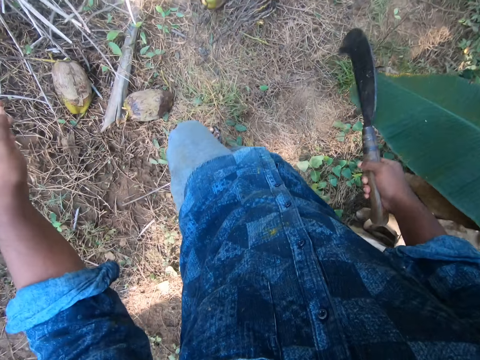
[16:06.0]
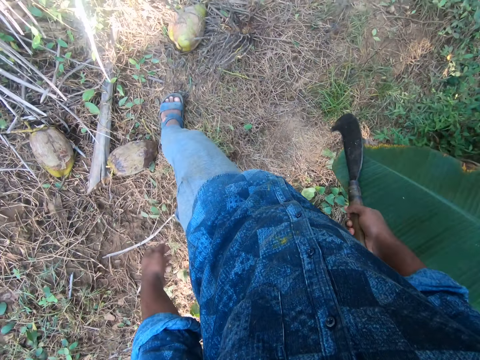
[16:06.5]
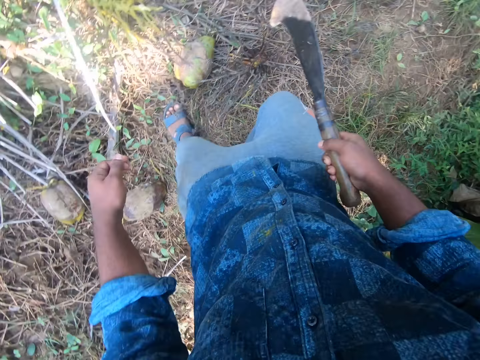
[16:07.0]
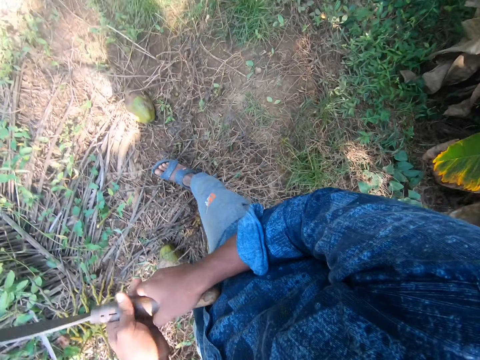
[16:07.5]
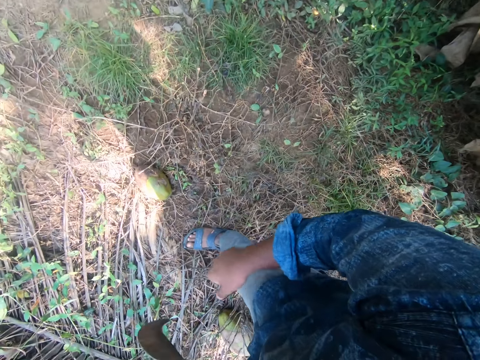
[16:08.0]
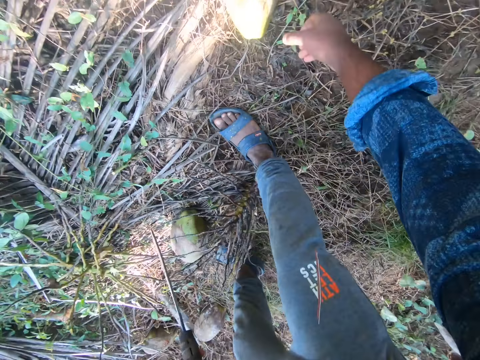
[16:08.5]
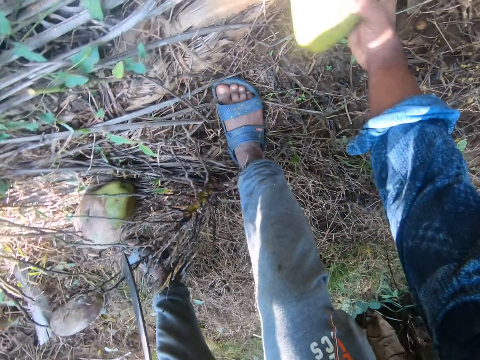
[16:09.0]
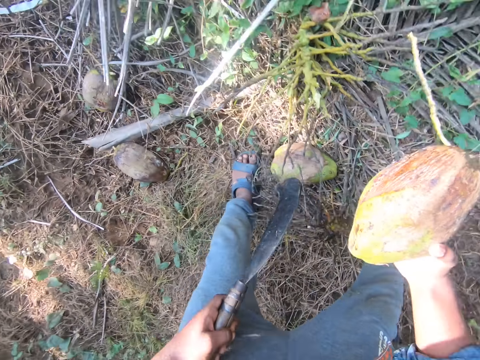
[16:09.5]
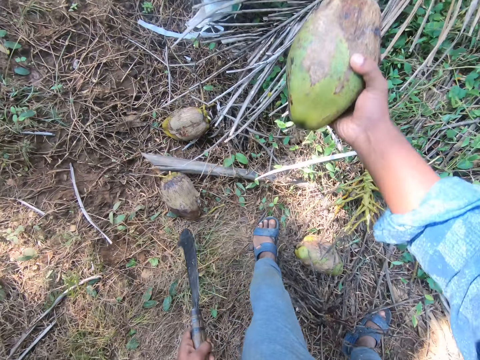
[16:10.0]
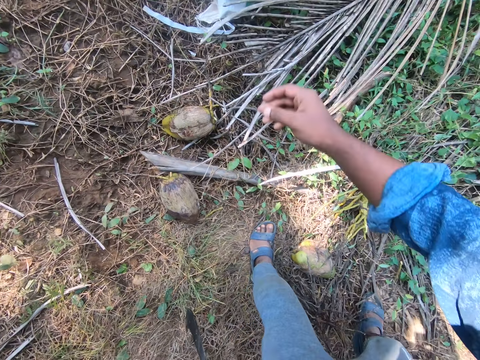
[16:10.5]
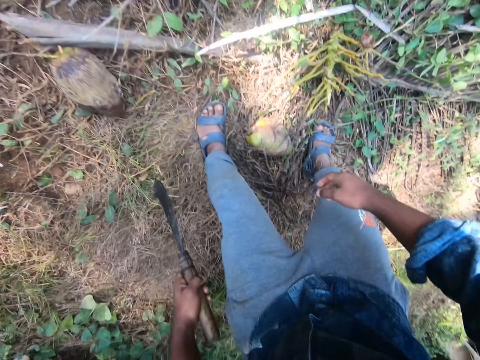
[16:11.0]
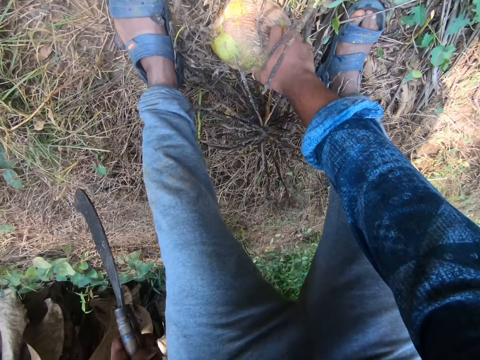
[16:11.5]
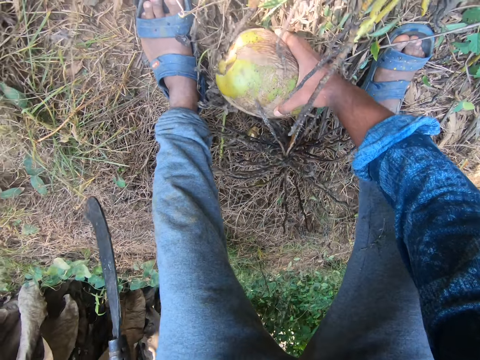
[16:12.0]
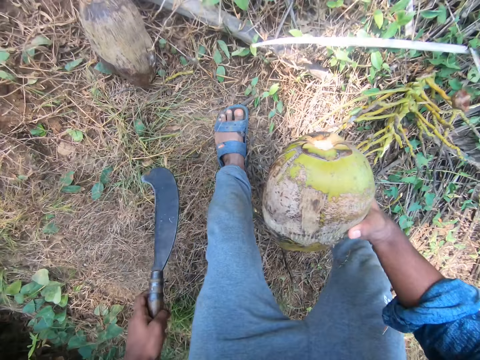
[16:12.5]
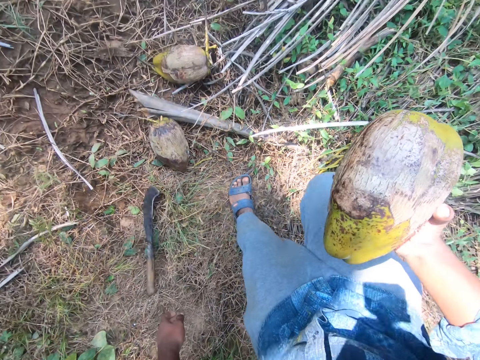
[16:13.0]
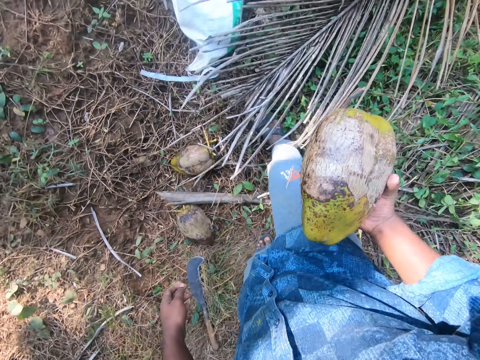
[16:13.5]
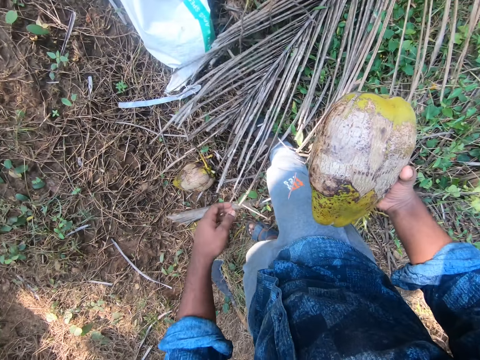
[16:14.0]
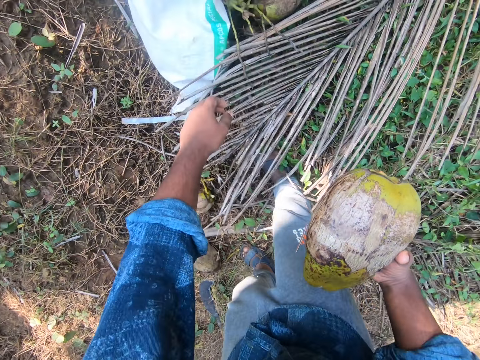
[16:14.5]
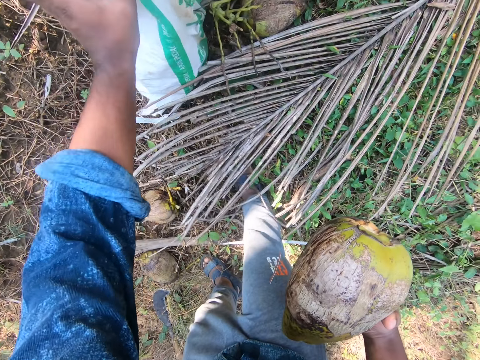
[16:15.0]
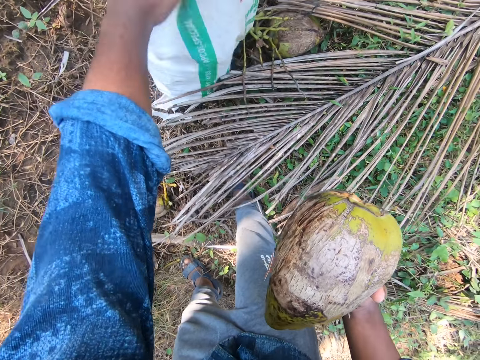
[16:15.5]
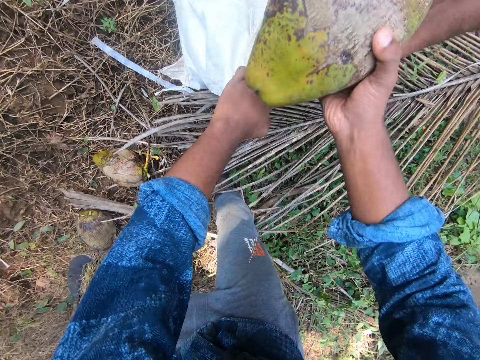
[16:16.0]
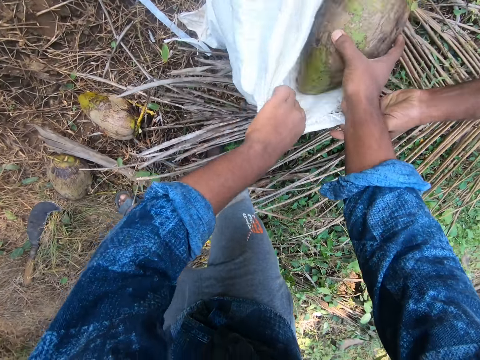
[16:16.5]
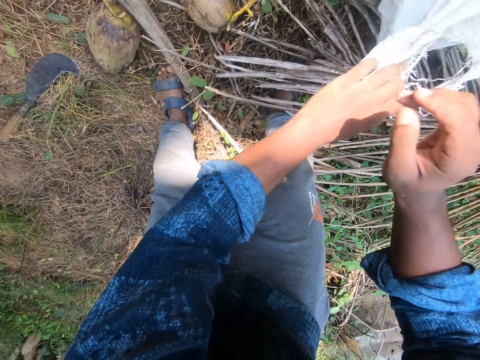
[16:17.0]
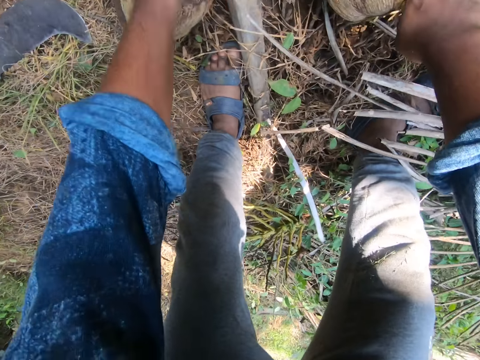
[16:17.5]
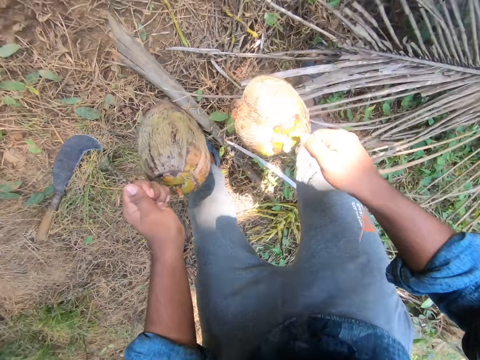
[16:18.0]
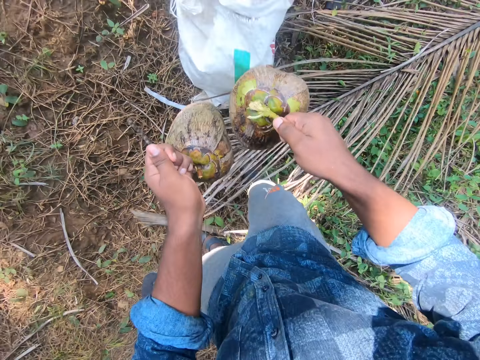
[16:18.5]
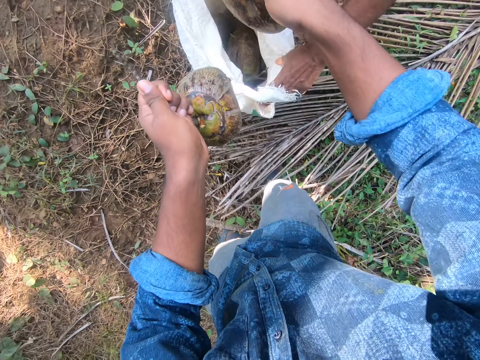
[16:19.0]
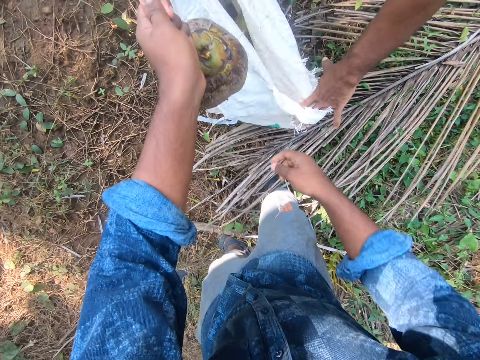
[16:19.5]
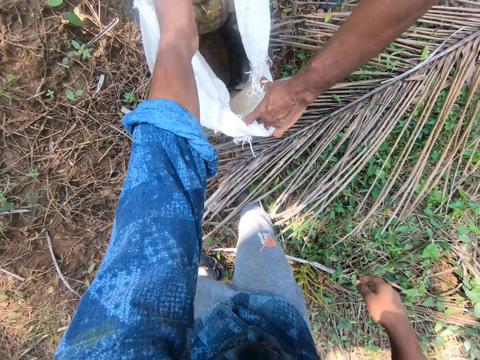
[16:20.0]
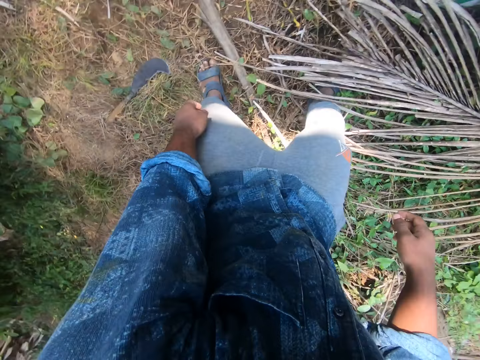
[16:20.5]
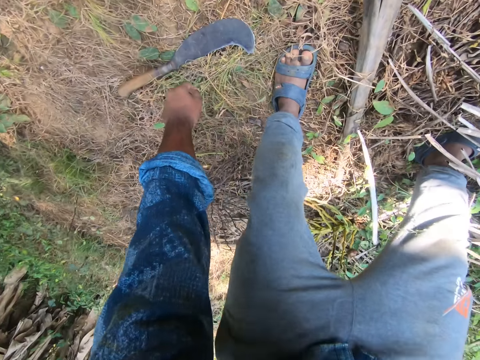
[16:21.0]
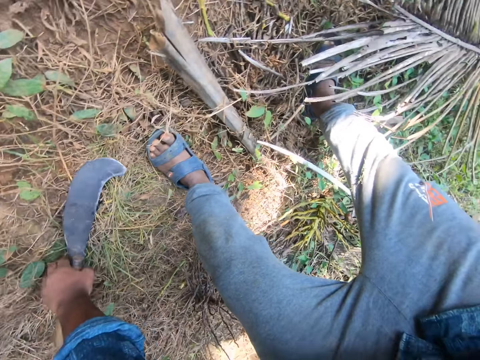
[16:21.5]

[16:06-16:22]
The camera wearer walks away from the coconut stalk on the ground. He passes the sickle from his right hand to his left hand. He bends the body. He picks up a coconut or coconut pedicle from the ground with his right hand. He stares around. He throws the coconut pedicle on the ground with his right hand. He picks up a coconut from the ground with his right hand. He drops the sickle on the ground with his left hand. He moves the legs and bends the body. He holds a sack on the ground with his left hand. A man holds the sack with both hands. The camera wearer puts the coconut in his right hand into the sack on the ground. He picks up a coconut from the ground with his right hand. He picks up a coconut from the ground with his left hand. The man shakes the sack on the ground with both hands. The camera wearer puts the coconut into the sack with his right hand. He puts the coconut into the sack with his left hand. He stares around. He picks up the sickle from the ground with his left hand. He stares around.

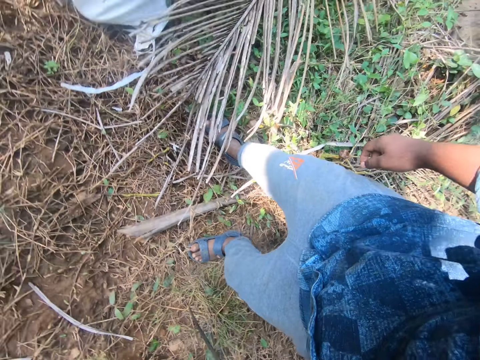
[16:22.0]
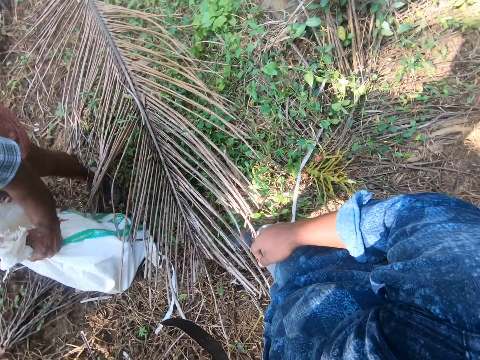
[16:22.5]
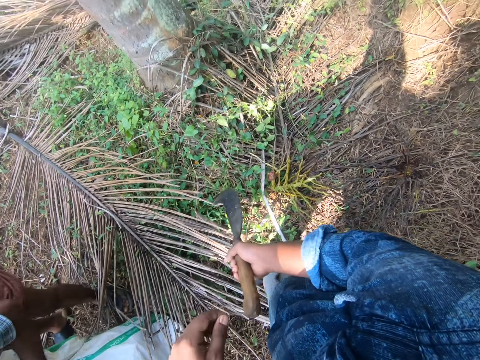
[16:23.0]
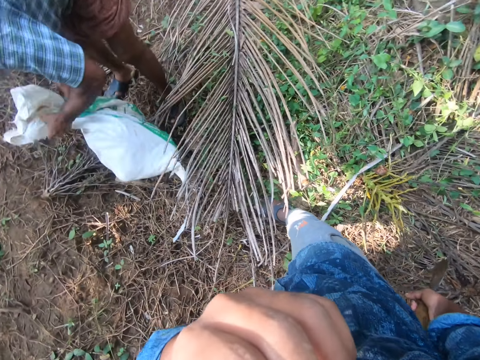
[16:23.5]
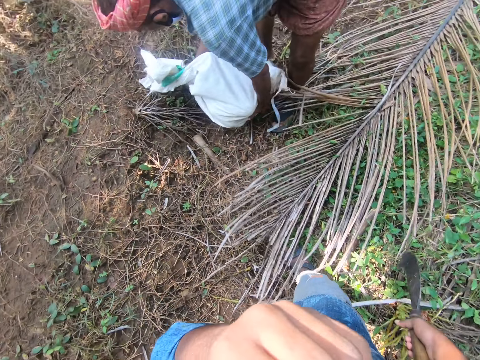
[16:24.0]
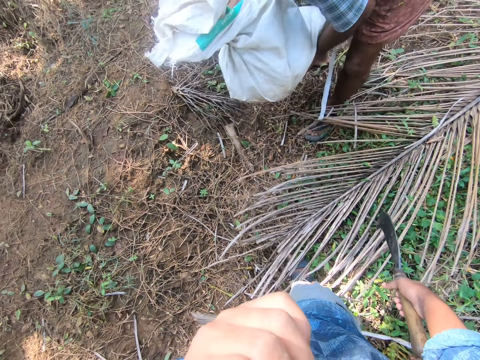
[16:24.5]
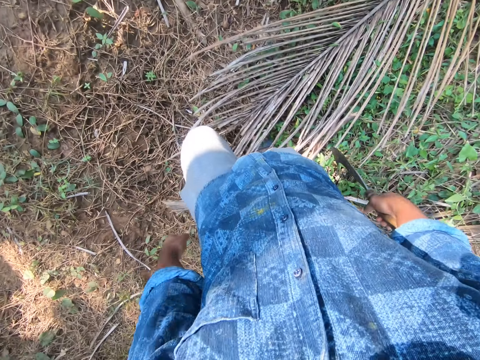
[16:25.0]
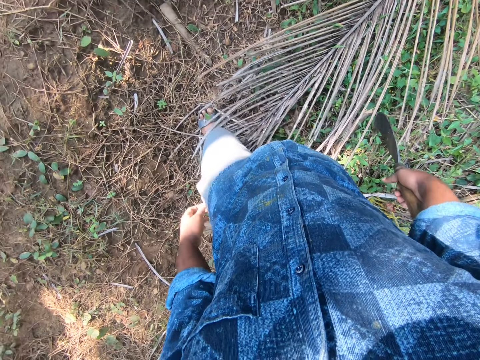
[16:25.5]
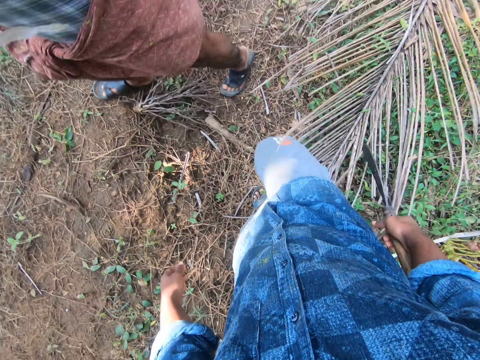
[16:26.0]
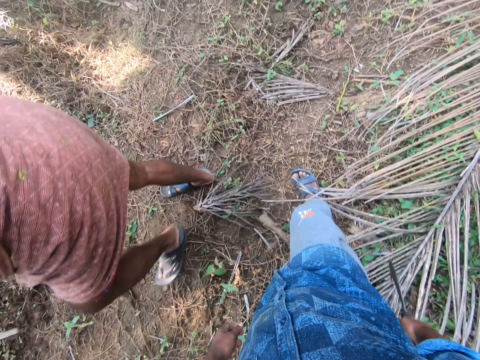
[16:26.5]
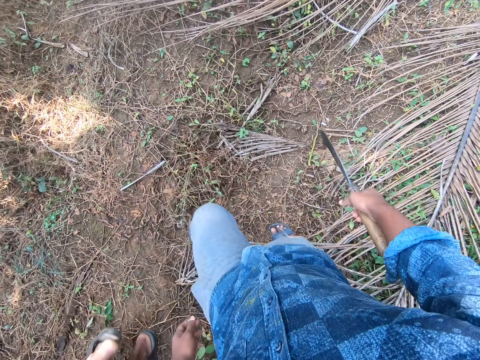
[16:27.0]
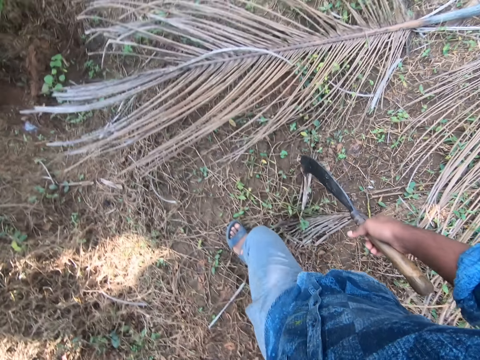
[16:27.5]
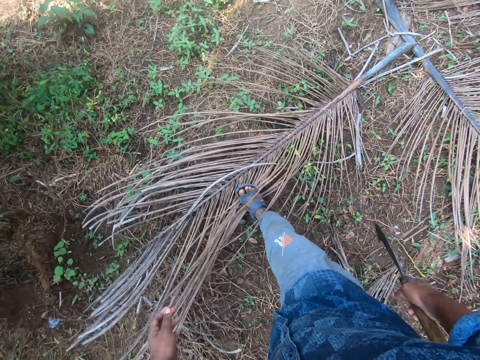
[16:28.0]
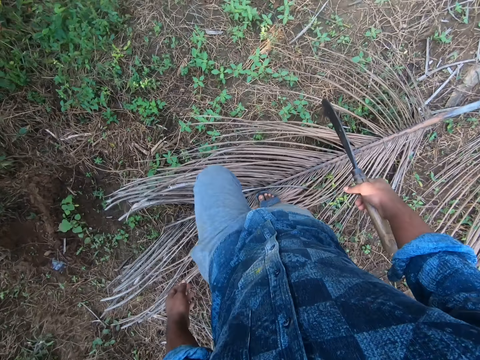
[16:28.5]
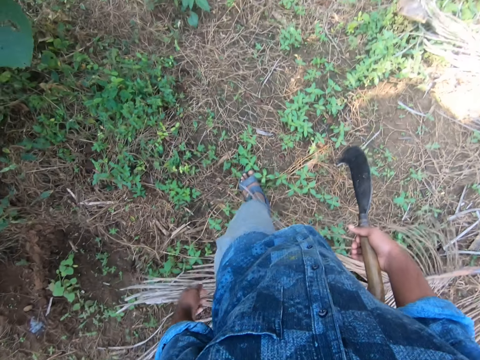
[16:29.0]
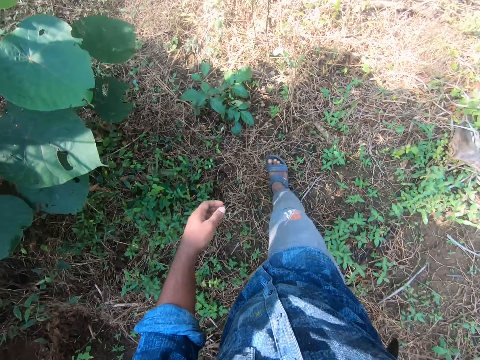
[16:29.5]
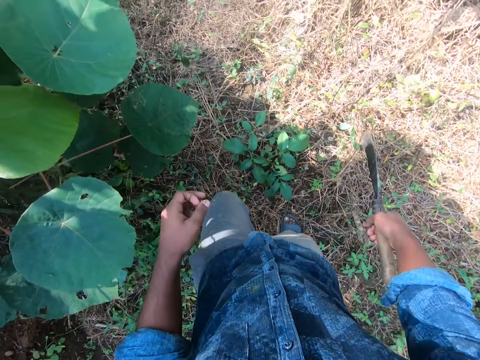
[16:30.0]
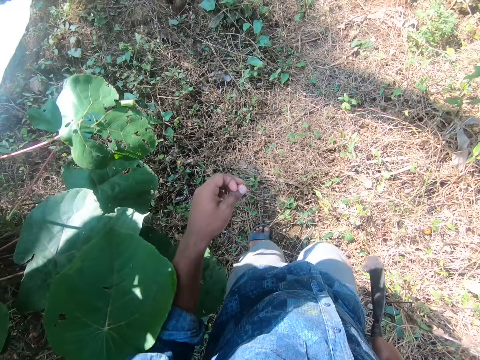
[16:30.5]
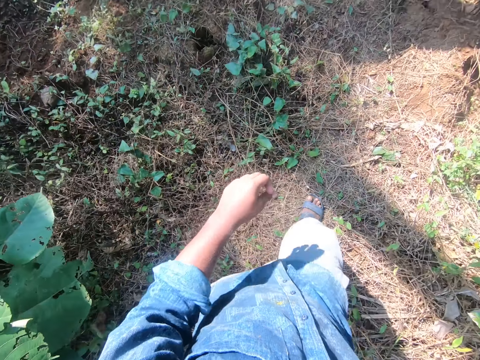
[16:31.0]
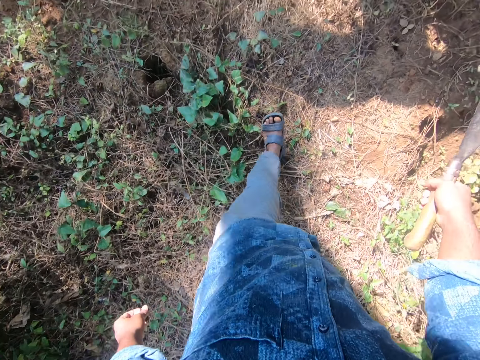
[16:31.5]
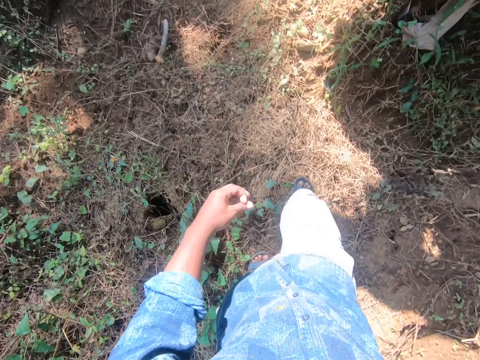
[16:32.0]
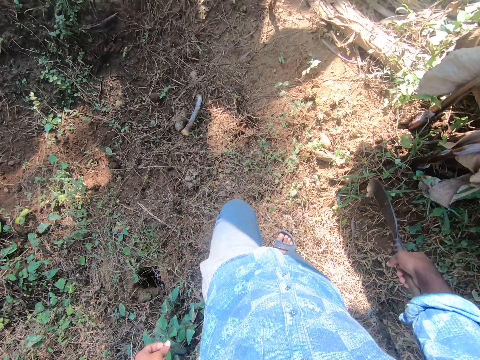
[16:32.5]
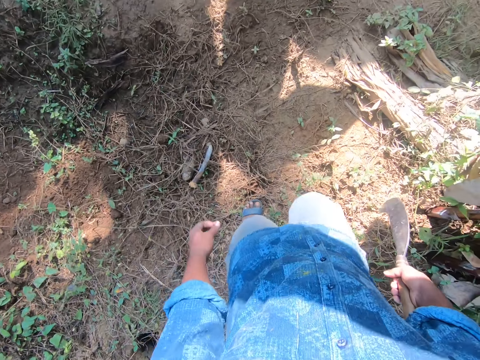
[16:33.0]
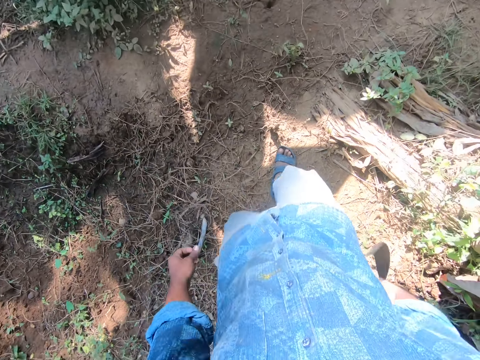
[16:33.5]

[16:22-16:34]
A man ties the sack on the ground with both hands. The camera wearer passes the sickle from his left hand to his right hand. He touches the face with his left hand and stares around. The man lifts the sack from the ground with both hands. The camera wearer walks further into the farm. He talks to the man. The man walks away from the camera wearer. The man and the camera wearer walk around.
